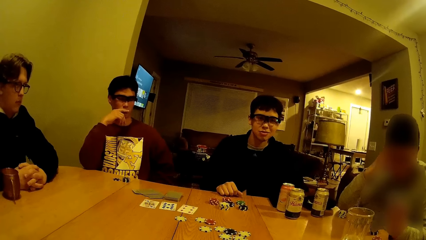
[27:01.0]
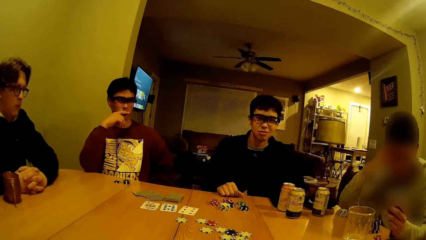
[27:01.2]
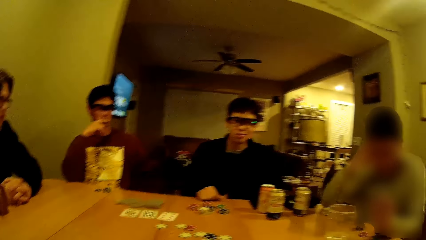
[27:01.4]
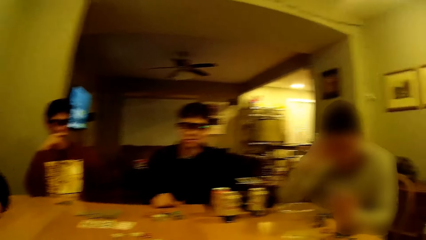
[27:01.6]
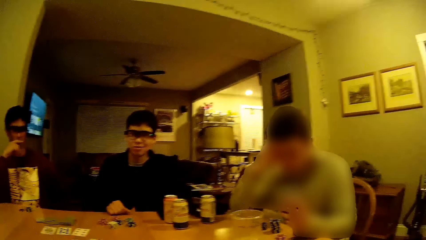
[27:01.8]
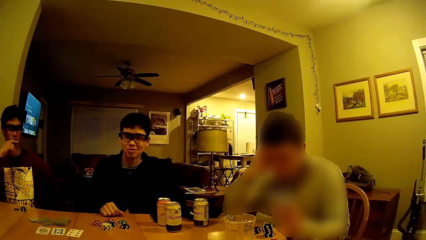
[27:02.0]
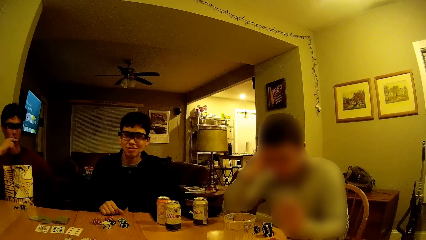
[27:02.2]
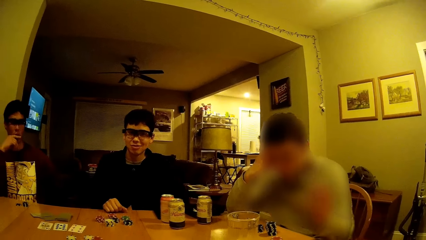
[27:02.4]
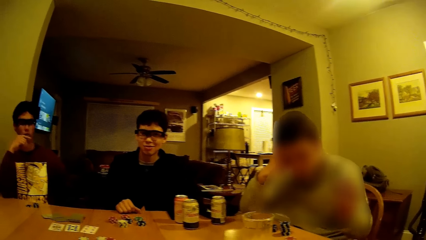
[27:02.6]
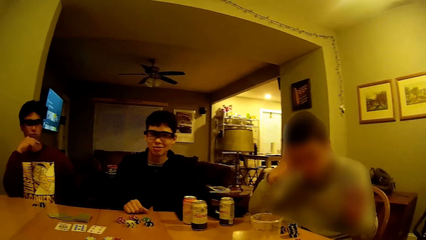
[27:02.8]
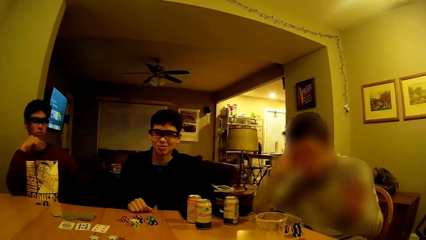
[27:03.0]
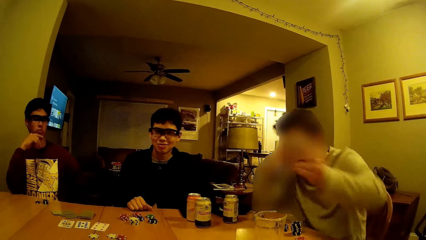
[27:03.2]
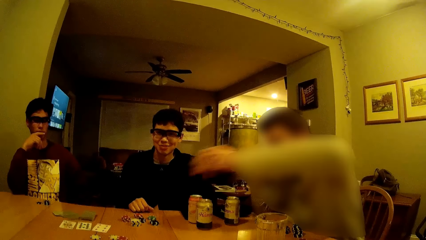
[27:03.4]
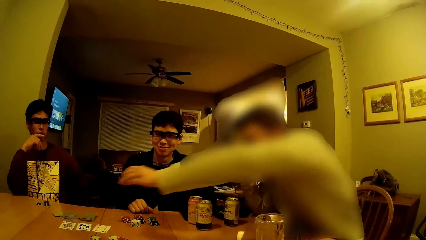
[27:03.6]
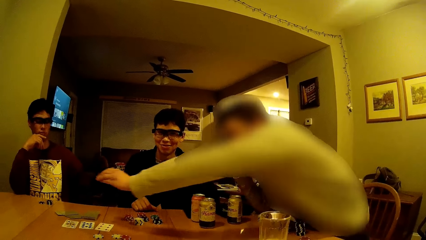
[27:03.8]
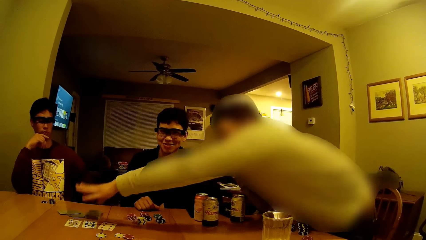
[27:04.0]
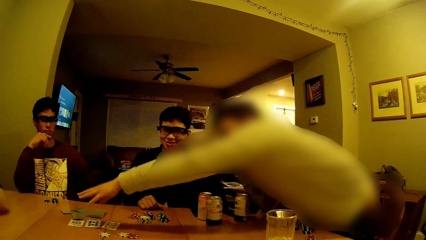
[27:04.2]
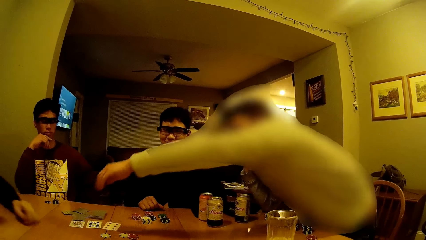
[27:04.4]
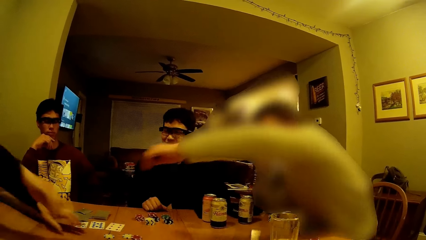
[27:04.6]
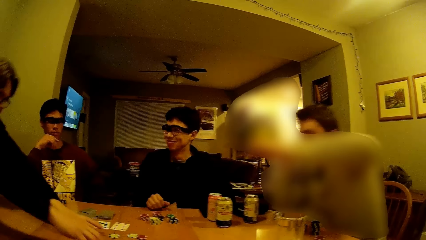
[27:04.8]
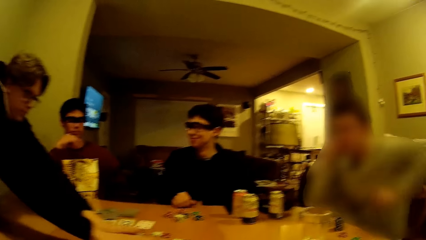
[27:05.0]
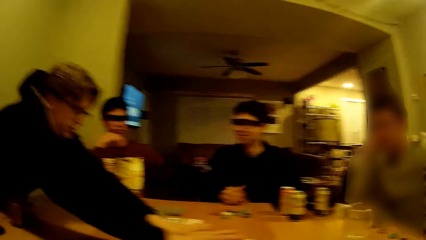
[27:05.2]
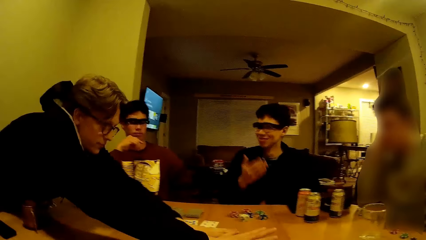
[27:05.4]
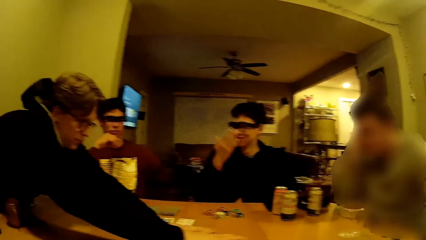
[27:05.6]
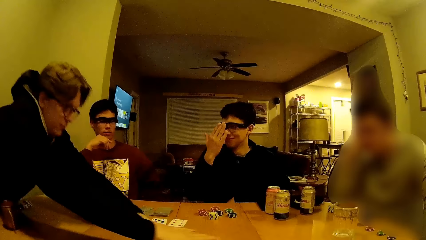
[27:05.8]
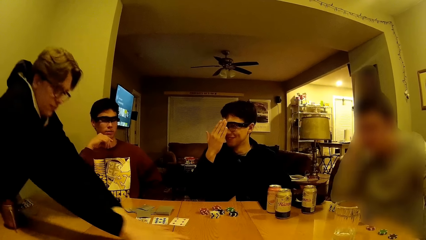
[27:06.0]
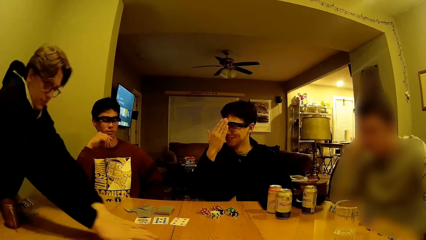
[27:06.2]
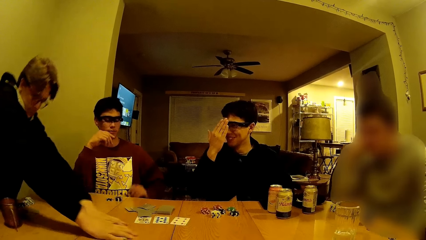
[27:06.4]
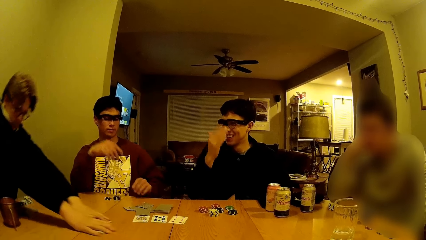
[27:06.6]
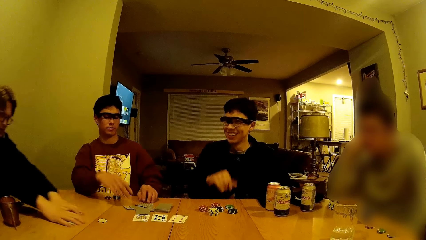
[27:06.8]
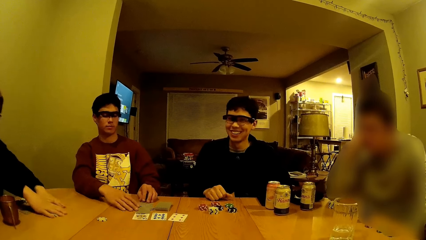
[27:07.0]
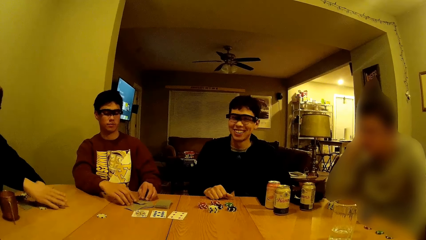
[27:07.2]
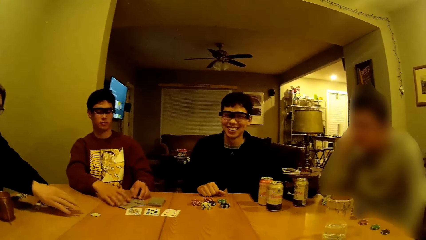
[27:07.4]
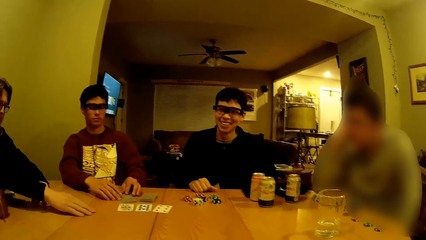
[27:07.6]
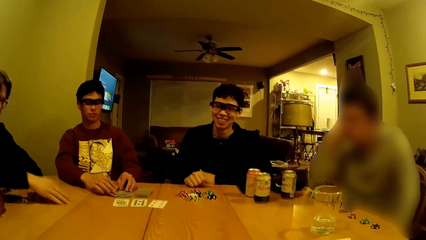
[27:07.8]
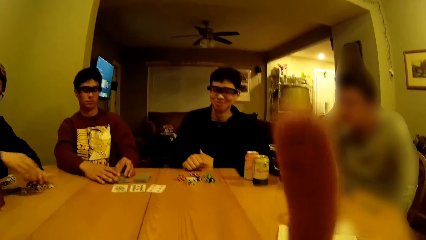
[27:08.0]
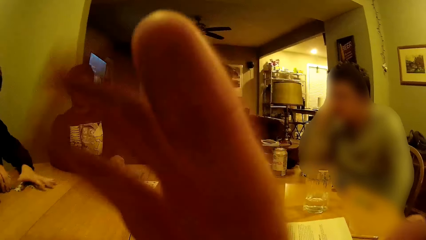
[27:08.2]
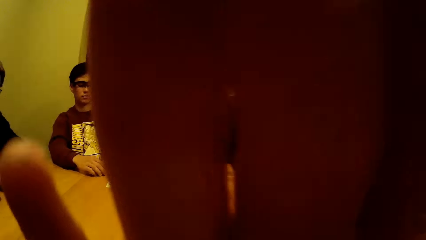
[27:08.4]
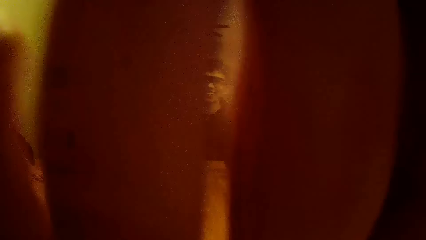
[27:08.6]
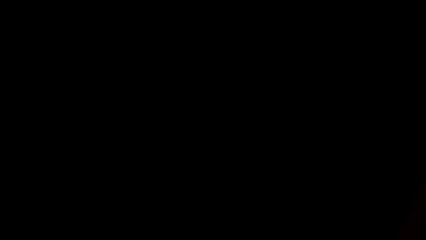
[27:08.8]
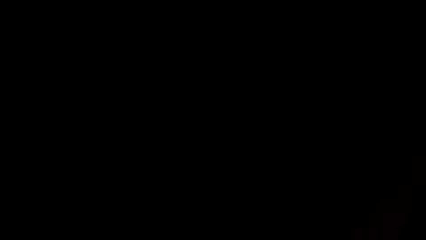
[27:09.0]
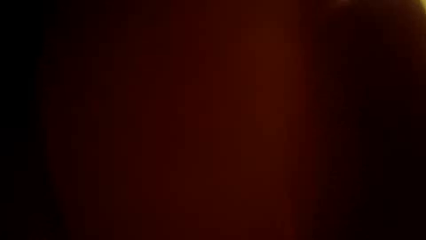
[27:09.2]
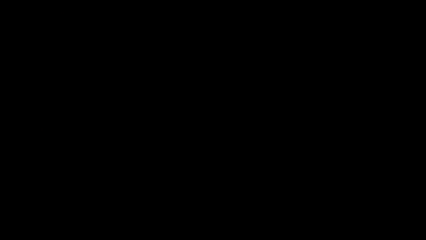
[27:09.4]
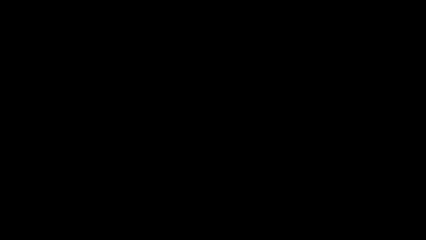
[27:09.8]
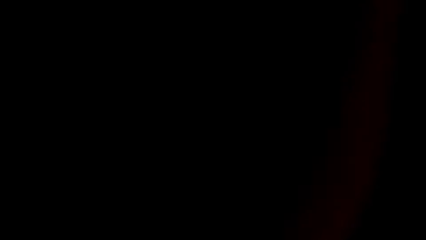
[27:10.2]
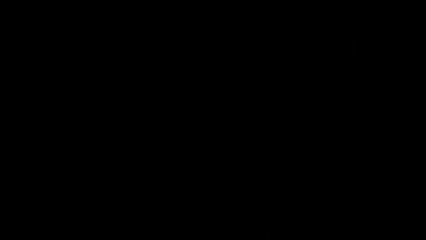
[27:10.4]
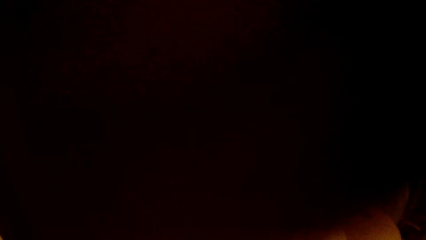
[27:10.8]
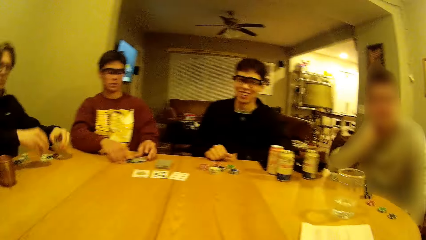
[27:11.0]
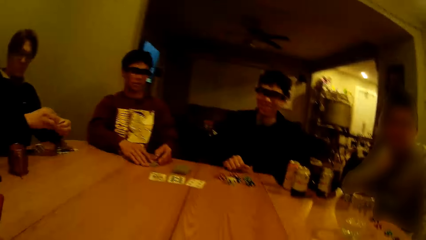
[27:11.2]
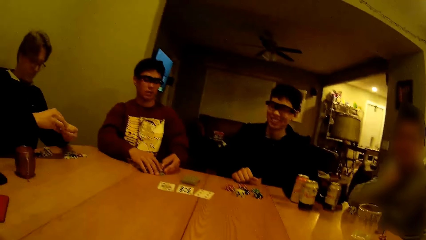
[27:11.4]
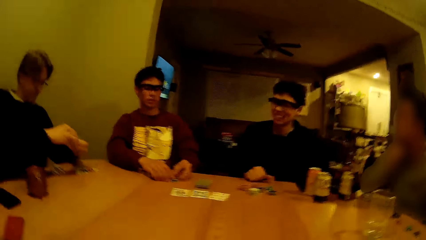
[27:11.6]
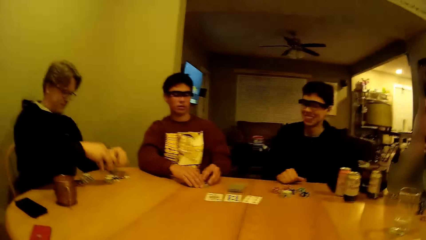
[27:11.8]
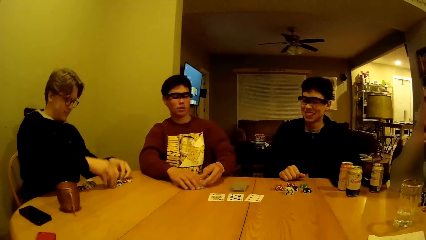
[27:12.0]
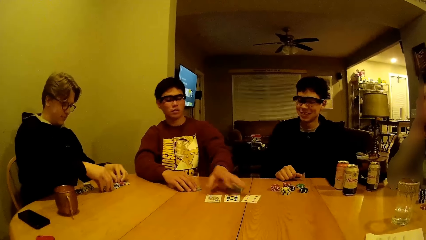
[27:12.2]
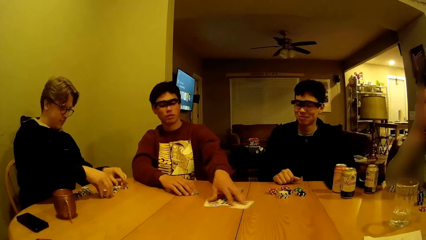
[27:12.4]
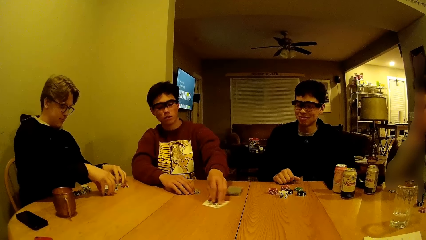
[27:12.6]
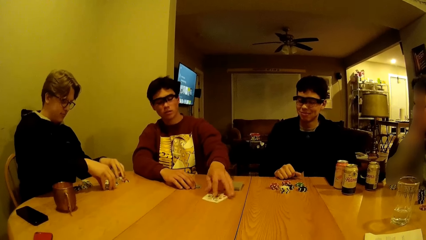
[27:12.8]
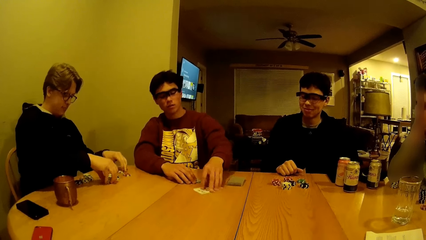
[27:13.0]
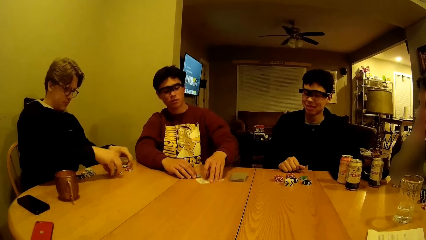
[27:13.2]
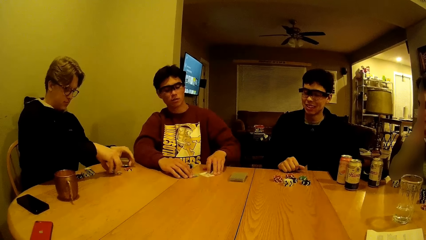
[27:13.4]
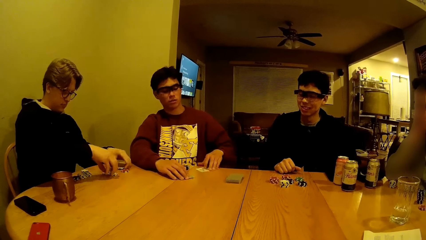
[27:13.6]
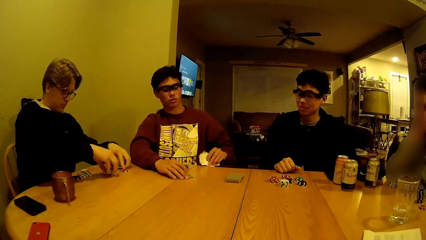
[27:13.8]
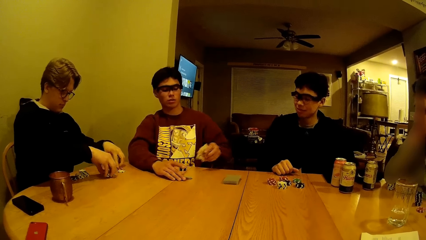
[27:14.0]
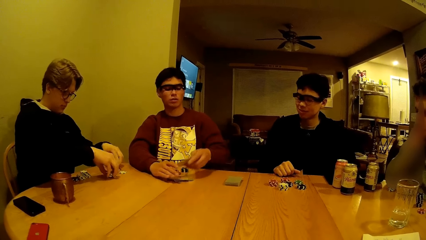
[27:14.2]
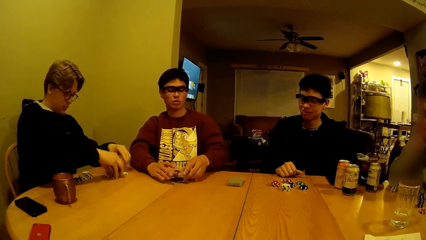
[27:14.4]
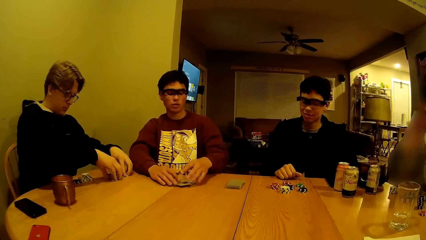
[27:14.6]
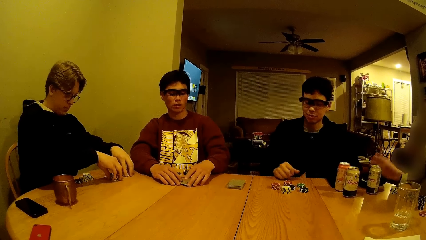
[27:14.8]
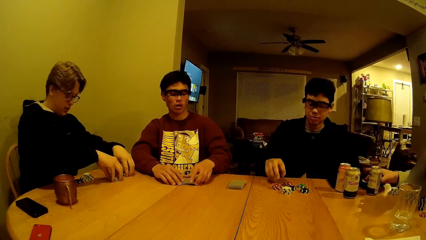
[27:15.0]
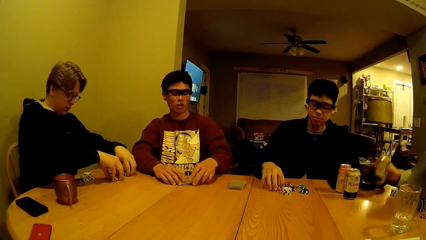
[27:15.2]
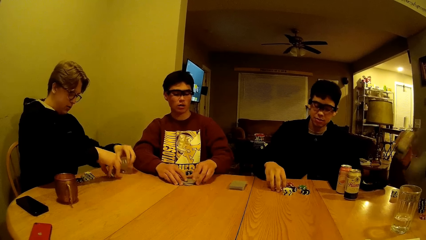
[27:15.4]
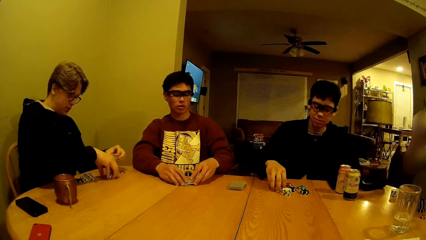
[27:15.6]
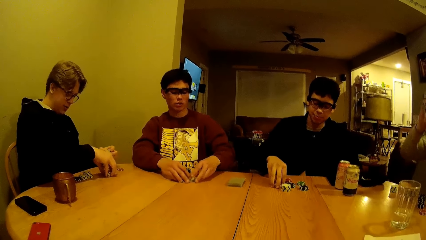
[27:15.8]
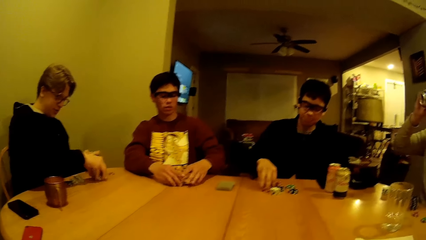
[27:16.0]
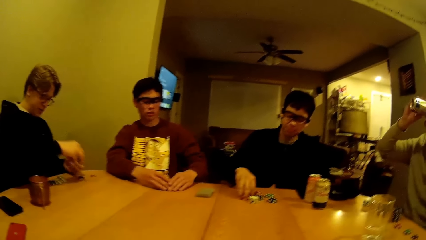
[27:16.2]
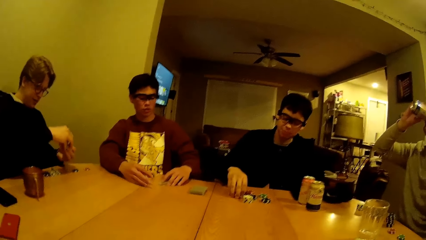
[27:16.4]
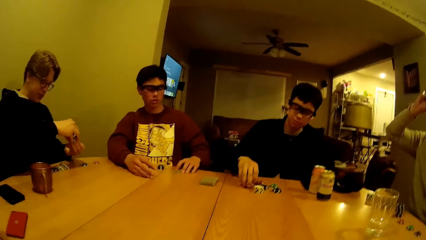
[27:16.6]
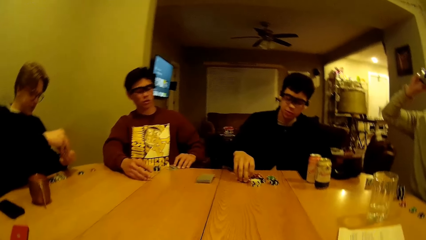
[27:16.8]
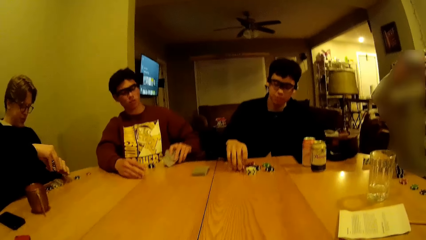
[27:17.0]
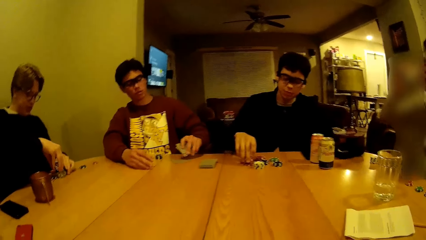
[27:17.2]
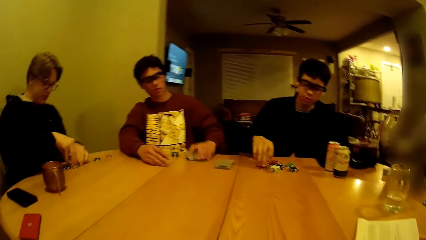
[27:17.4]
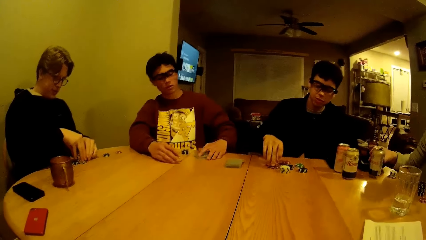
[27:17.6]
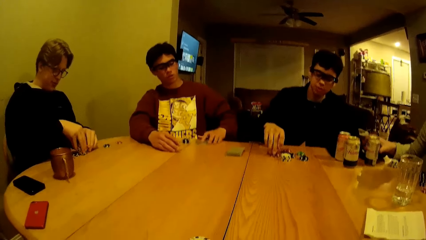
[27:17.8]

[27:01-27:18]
A boy drops a card on his left hand on the table. Another boy packs some poker chips on the table with both hands. The camera wearer blocks the camera with his hand. He unblocks the camera. The second boy arranges the poker chips on the table with both hands. A third boy packs some cards on the table with his left hand. The third boy drops the cards on the table. A man adjusts the dice on the table with his right hand.
